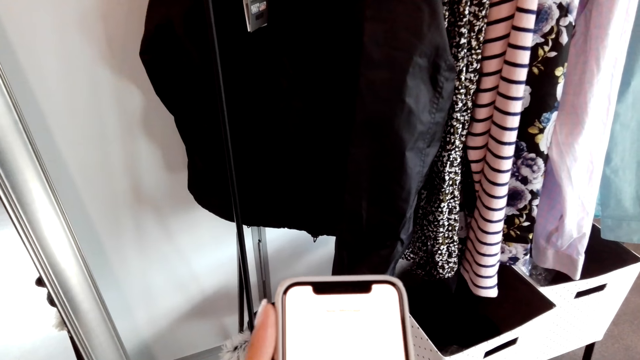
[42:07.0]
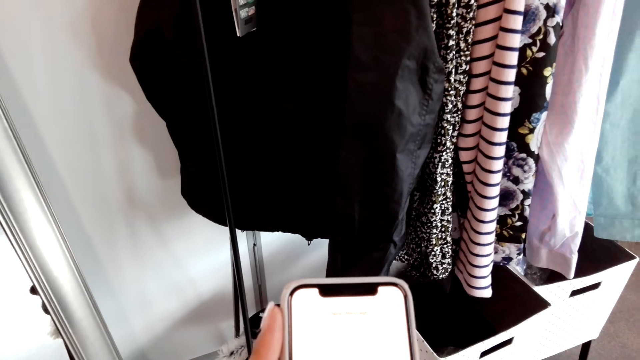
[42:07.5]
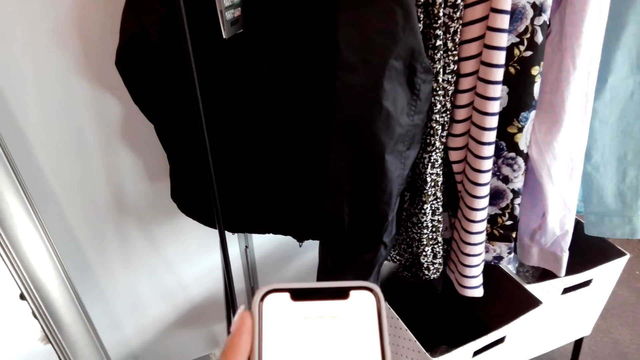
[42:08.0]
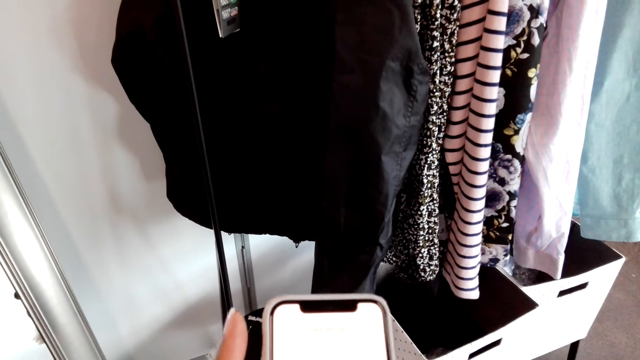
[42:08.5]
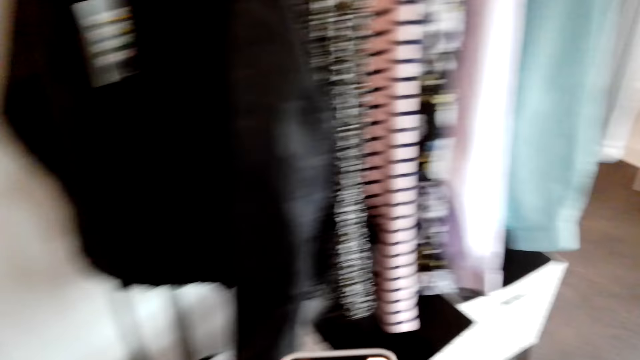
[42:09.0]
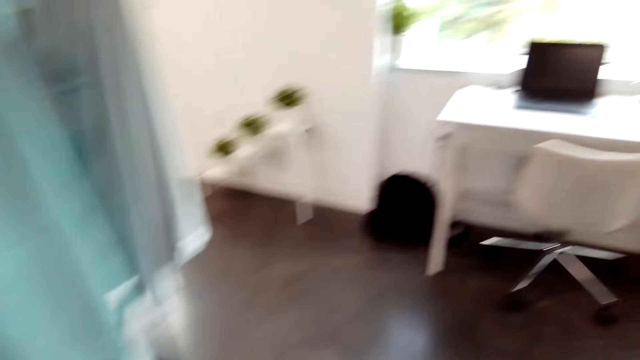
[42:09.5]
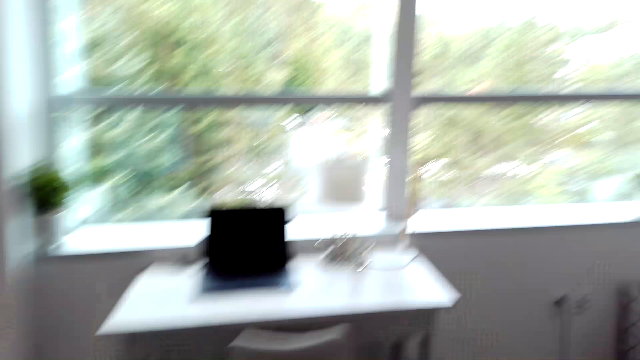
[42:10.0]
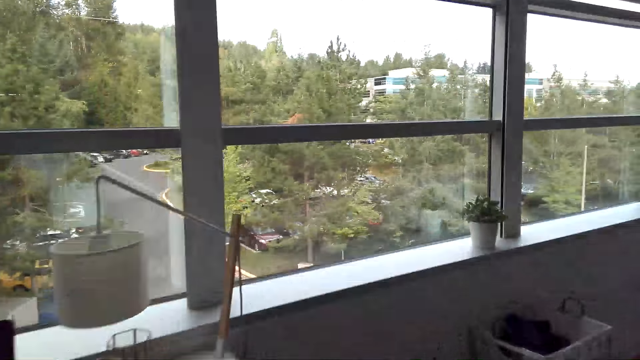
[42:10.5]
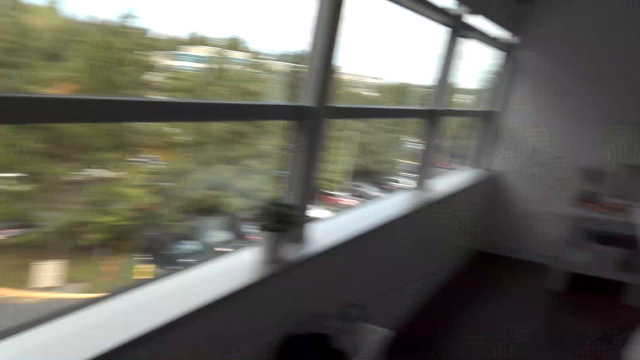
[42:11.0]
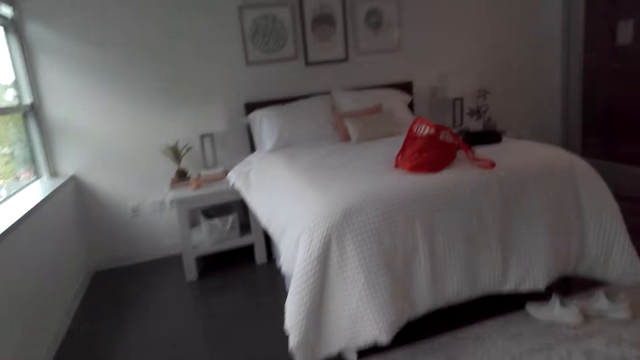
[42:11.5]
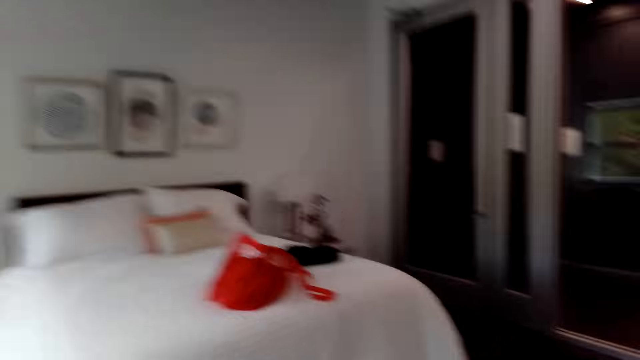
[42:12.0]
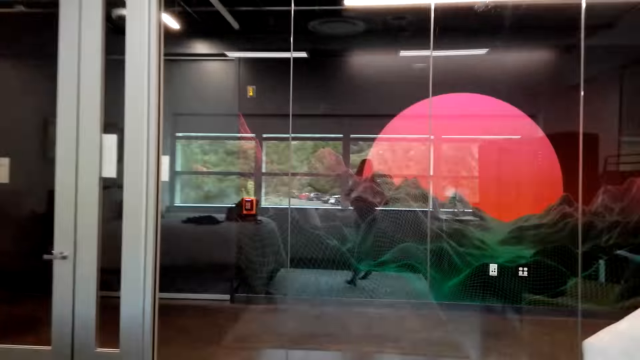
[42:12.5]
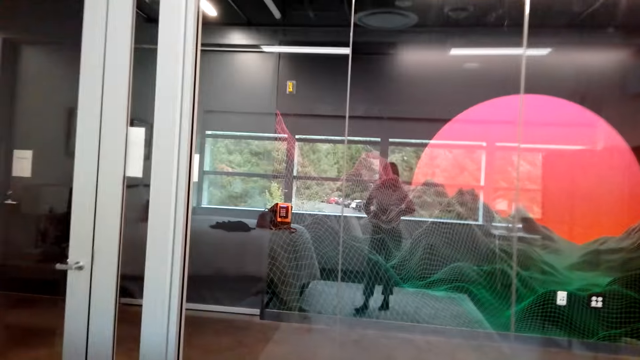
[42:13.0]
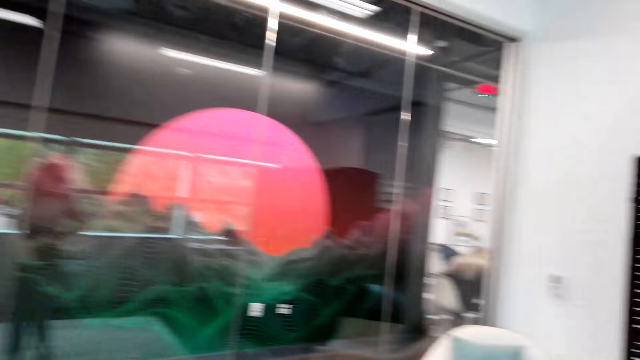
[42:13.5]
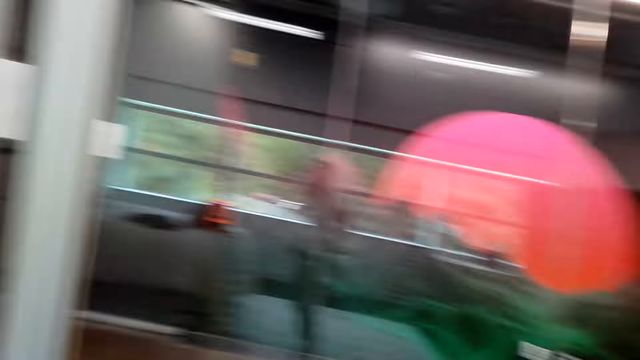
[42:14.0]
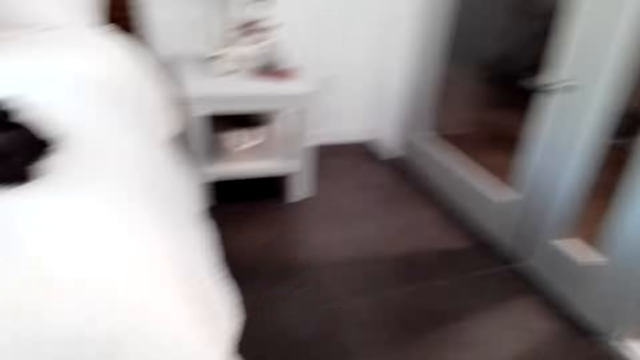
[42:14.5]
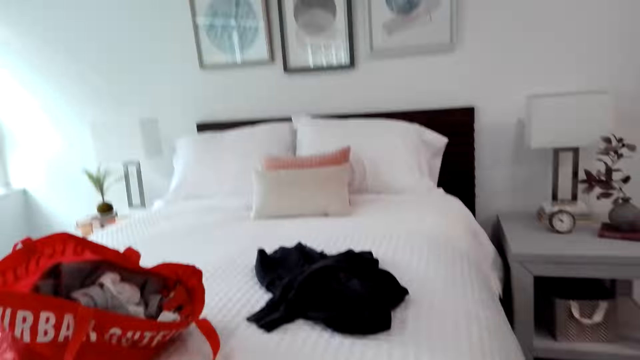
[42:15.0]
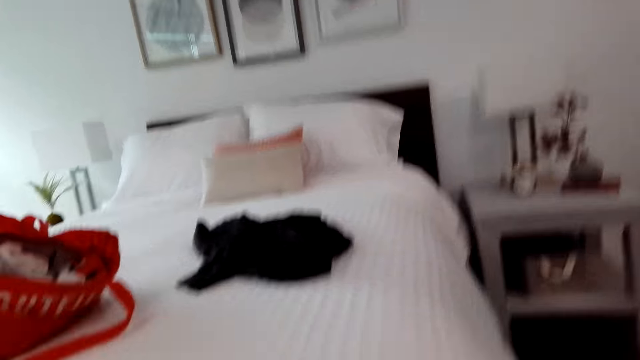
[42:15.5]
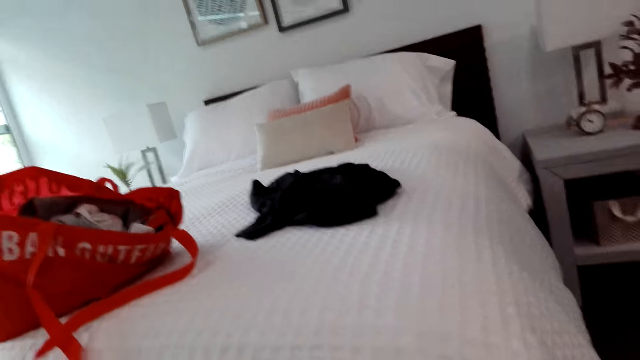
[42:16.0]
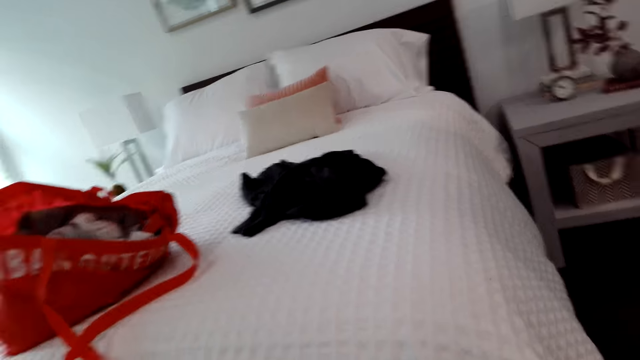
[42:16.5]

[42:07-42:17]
The camera wearer looks around the house. They converse with a man. They place the phone on the table. They walk around the house.

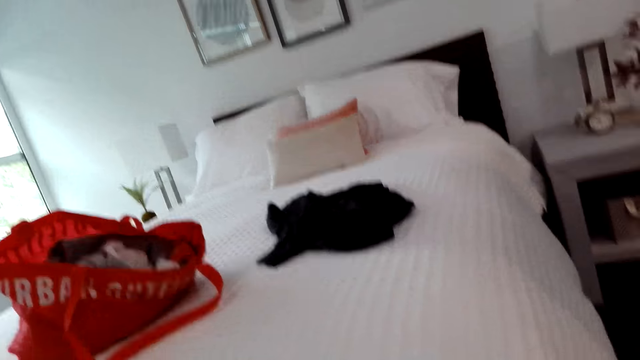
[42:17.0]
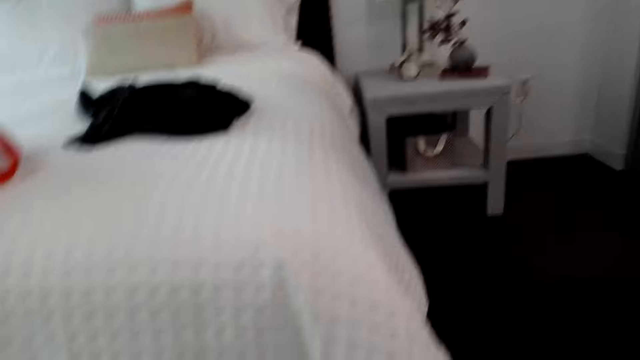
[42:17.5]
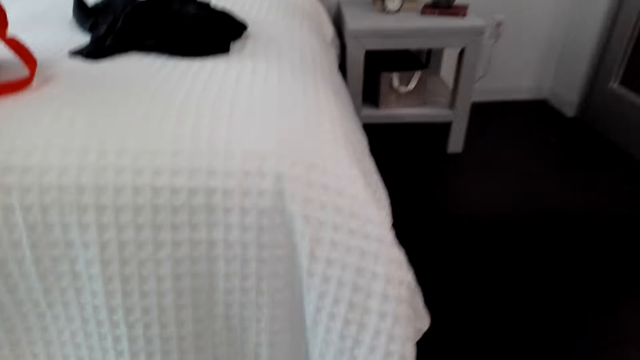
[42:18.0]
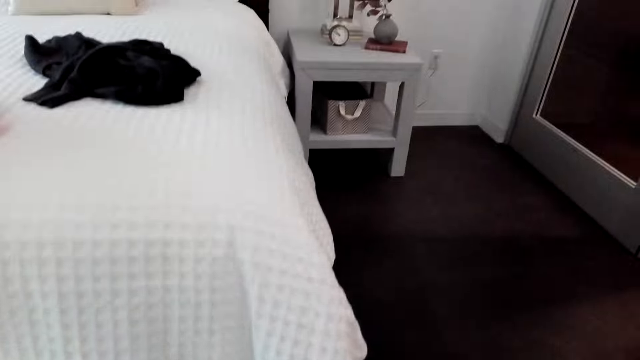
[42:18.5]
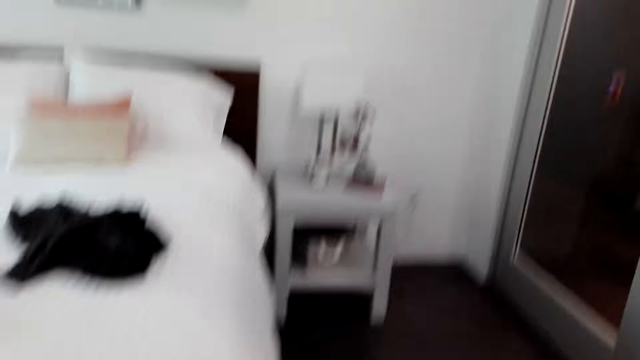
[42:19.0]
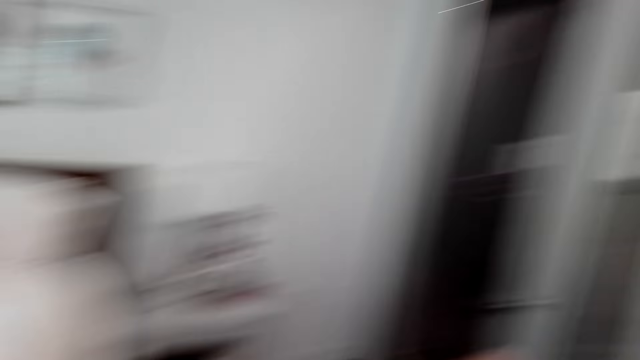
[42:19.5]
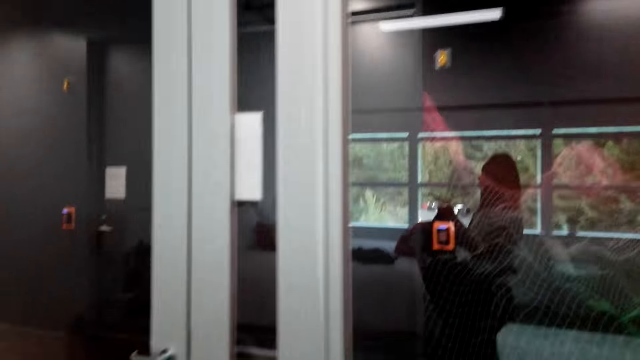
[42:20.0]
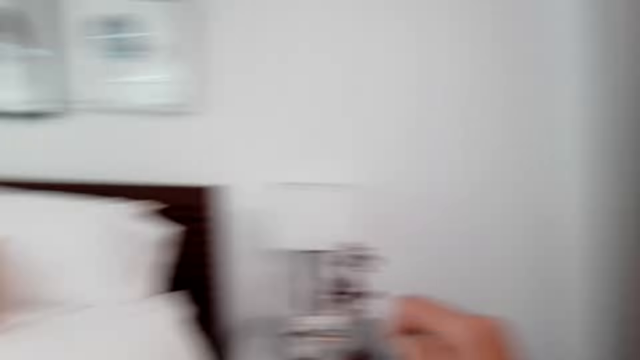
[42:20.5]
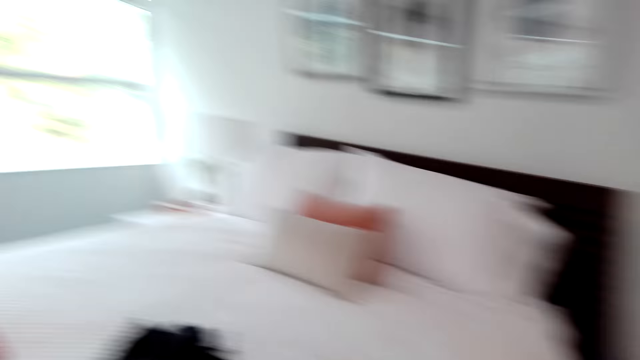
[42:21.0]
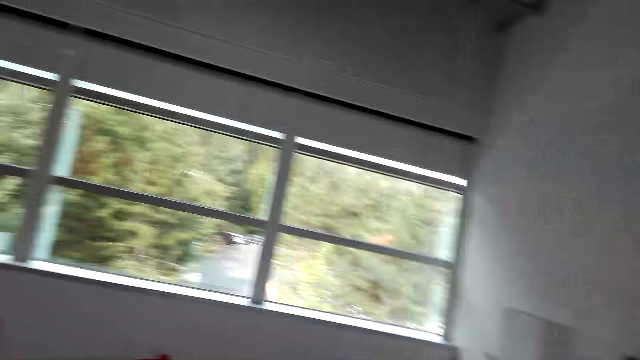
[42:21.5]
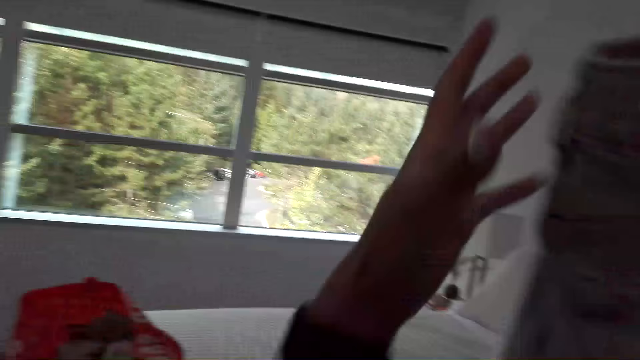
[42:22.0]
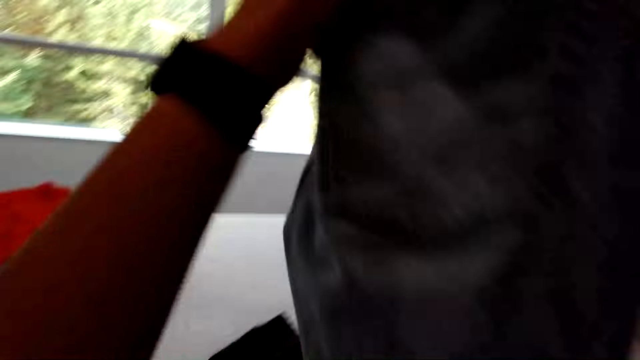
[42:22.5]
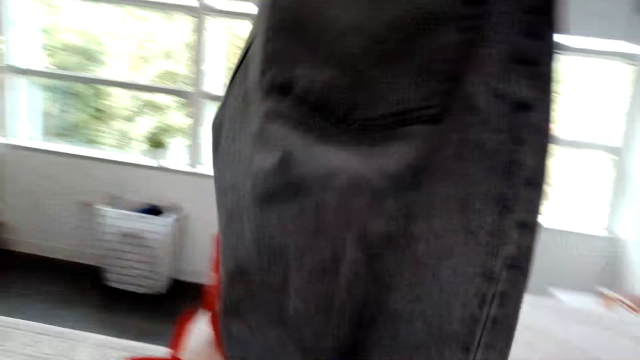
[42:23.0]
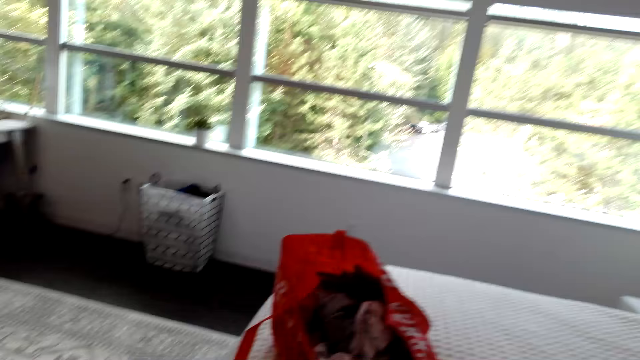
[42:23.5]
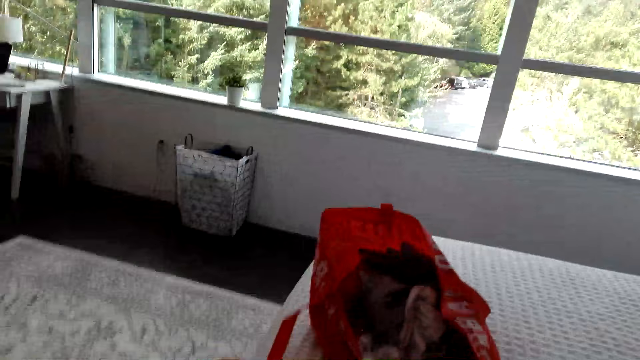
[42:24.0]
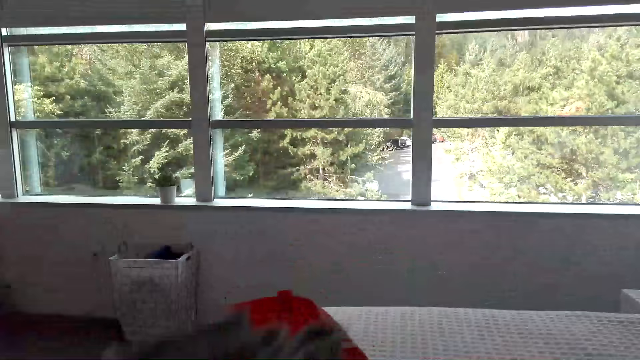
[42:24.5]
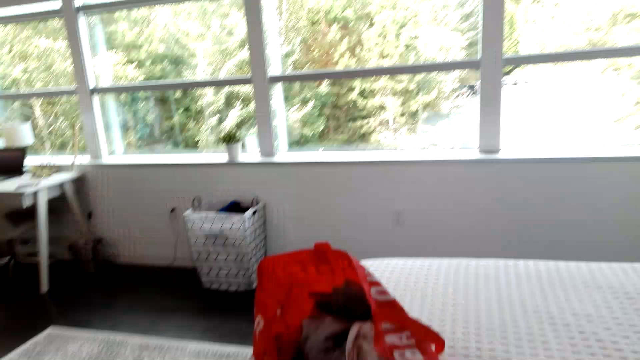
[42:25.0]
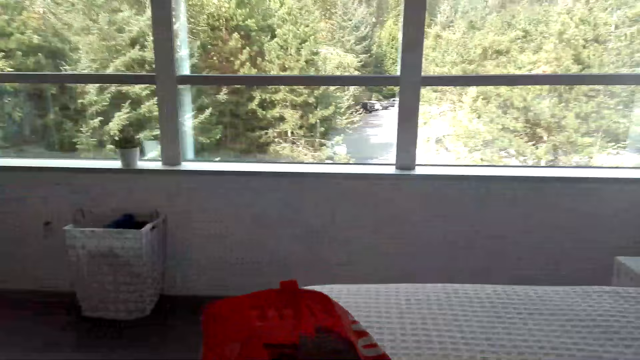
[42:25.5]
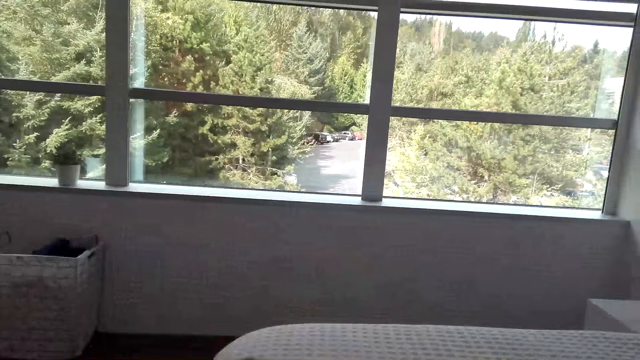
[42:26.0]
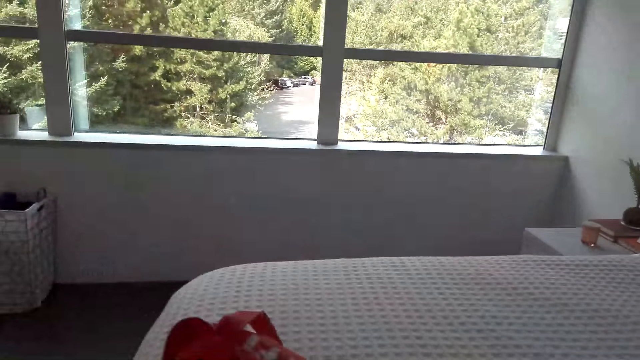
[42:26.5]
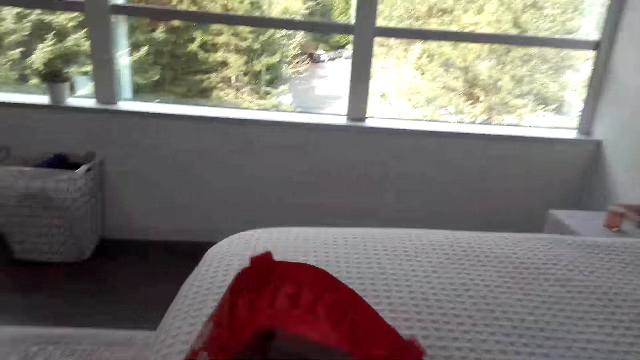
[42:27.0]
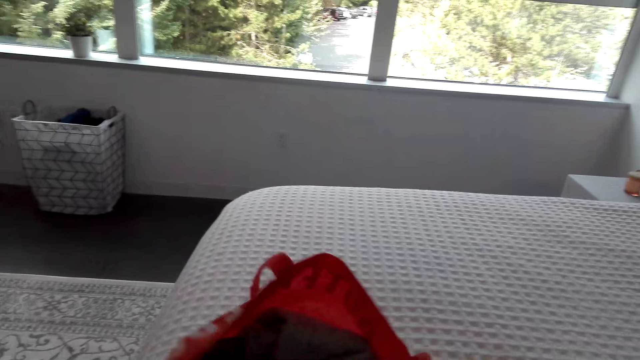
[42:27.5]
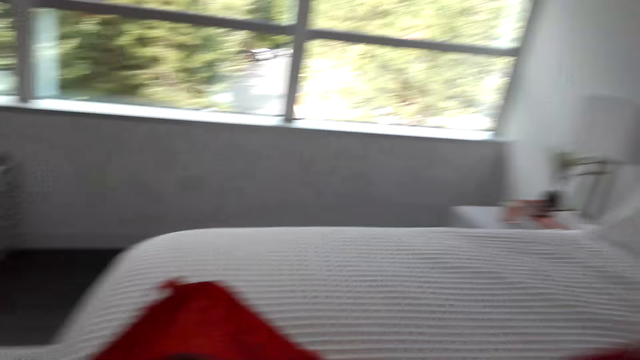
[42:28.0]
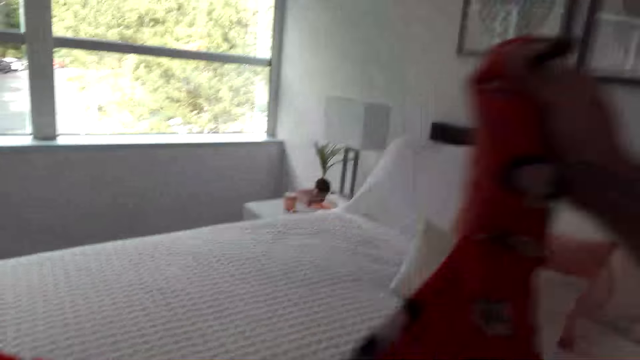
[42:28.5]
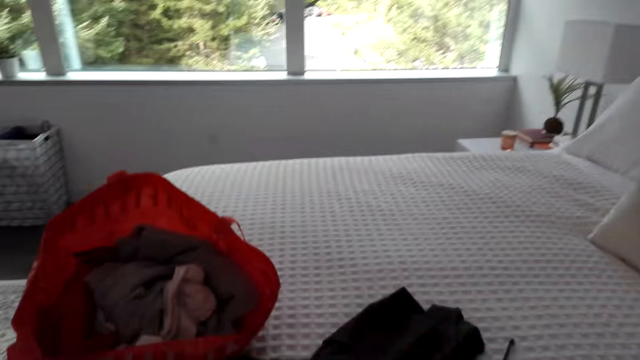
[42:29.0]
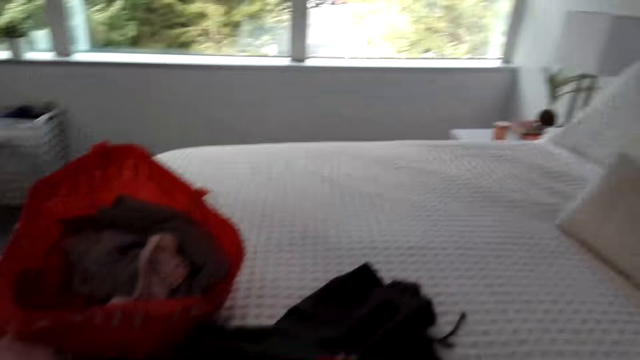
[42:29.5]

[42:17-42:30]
The camera wearer removes the cloth. They look around the room. They fold a trouser. They place the trouser on the bed. They pick up a blouse. They put the piece of cloth in the bag.
